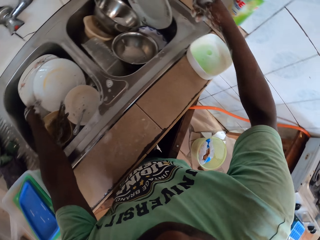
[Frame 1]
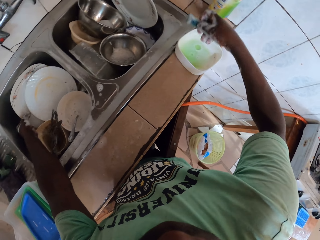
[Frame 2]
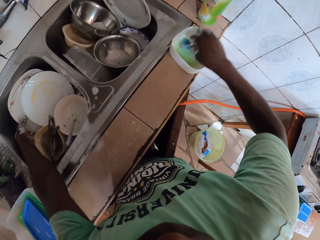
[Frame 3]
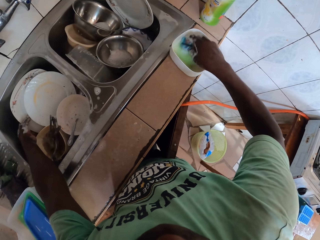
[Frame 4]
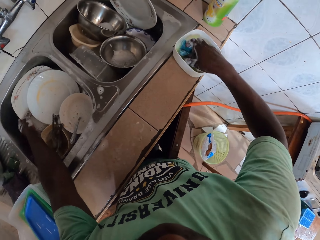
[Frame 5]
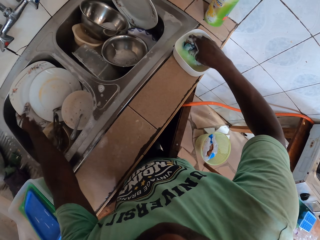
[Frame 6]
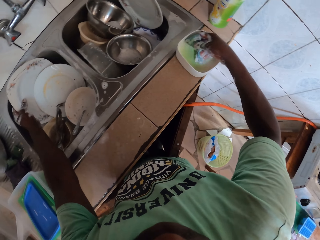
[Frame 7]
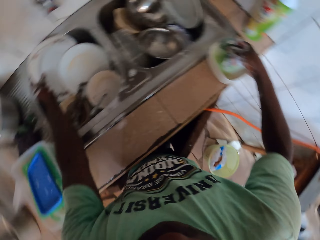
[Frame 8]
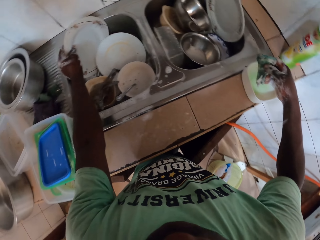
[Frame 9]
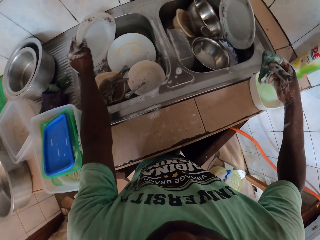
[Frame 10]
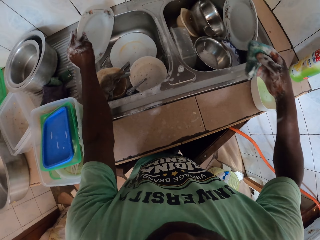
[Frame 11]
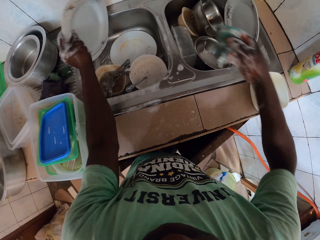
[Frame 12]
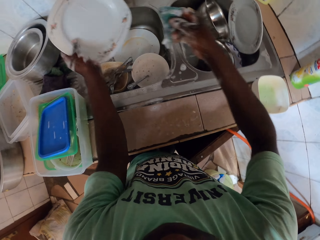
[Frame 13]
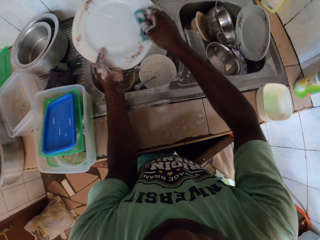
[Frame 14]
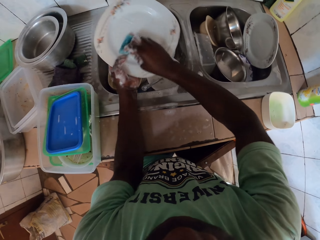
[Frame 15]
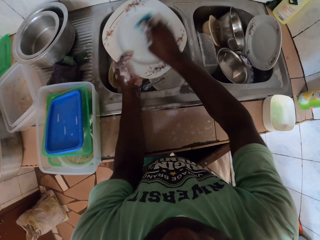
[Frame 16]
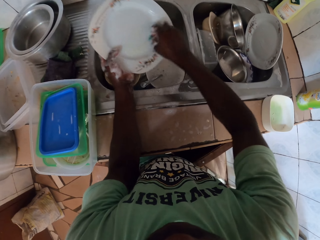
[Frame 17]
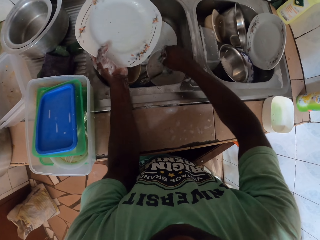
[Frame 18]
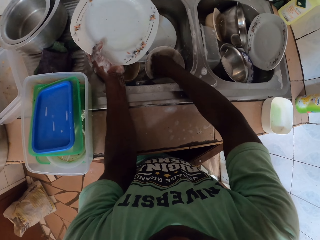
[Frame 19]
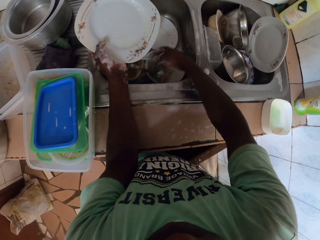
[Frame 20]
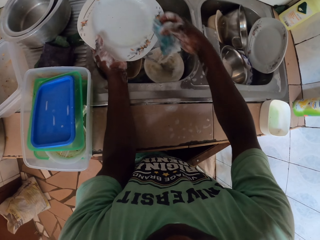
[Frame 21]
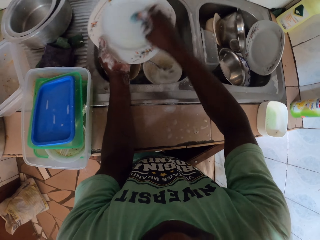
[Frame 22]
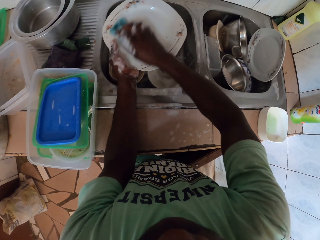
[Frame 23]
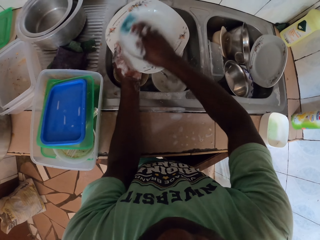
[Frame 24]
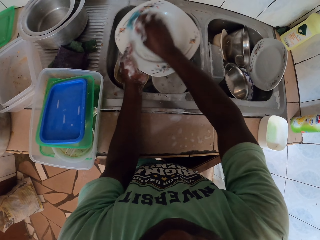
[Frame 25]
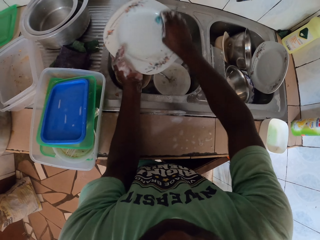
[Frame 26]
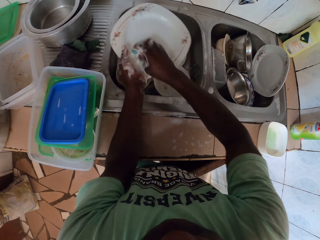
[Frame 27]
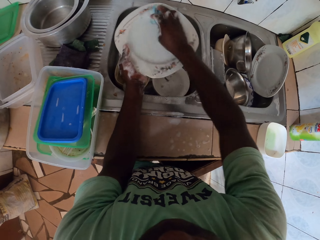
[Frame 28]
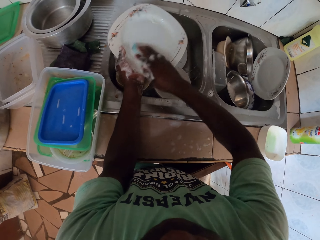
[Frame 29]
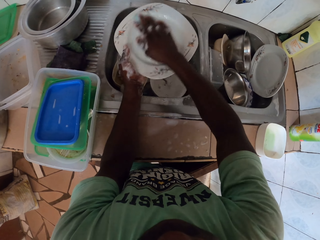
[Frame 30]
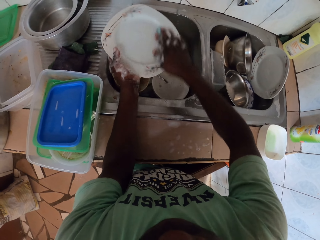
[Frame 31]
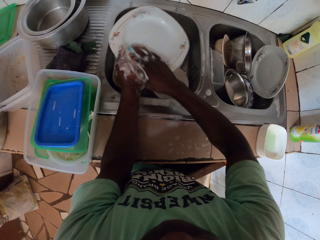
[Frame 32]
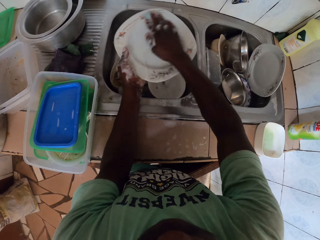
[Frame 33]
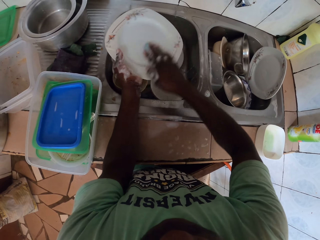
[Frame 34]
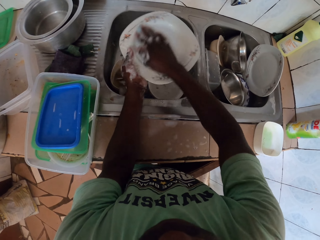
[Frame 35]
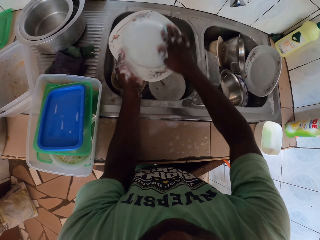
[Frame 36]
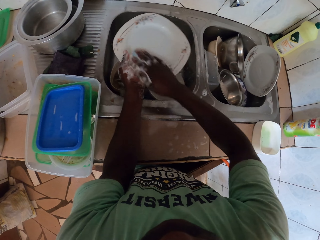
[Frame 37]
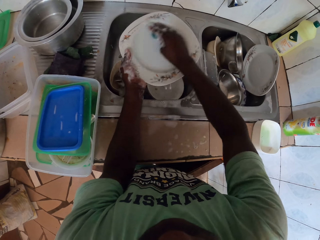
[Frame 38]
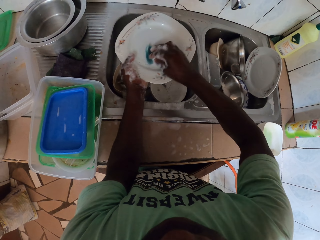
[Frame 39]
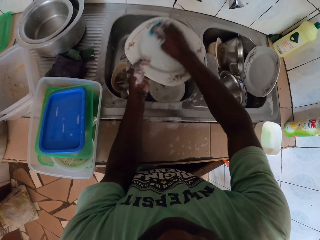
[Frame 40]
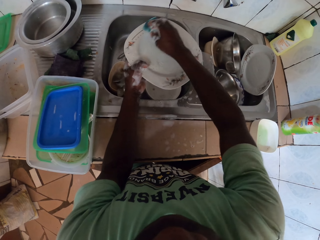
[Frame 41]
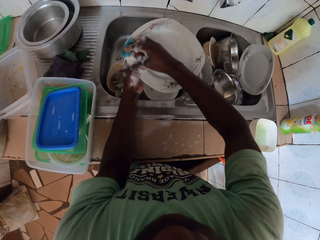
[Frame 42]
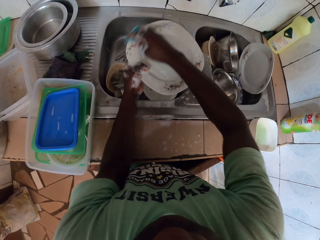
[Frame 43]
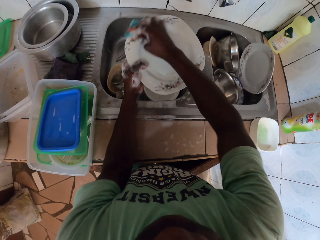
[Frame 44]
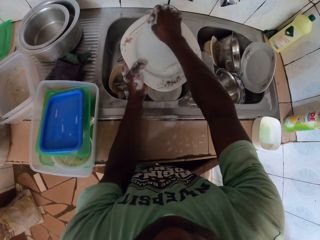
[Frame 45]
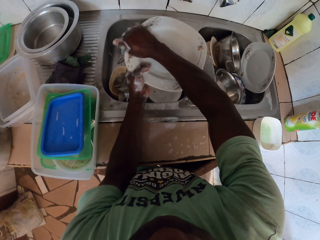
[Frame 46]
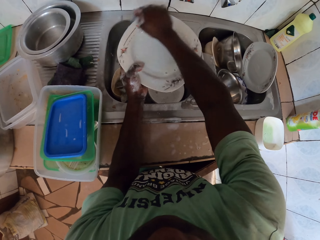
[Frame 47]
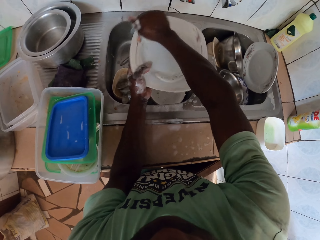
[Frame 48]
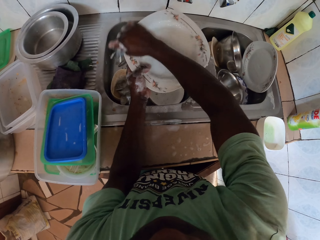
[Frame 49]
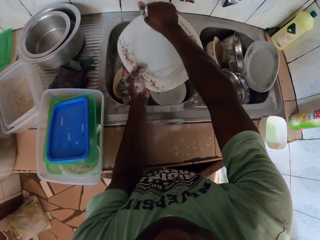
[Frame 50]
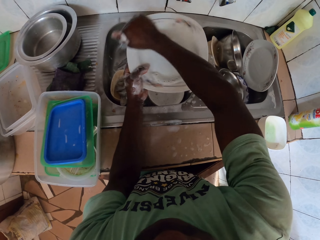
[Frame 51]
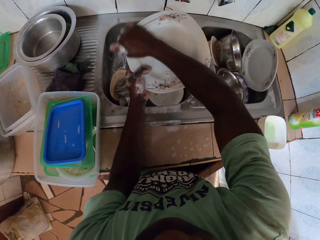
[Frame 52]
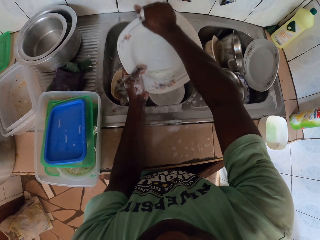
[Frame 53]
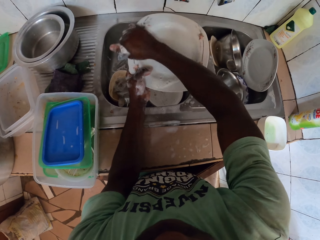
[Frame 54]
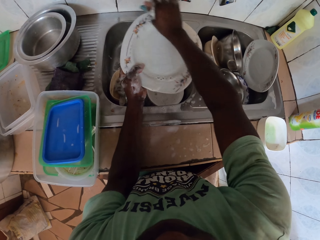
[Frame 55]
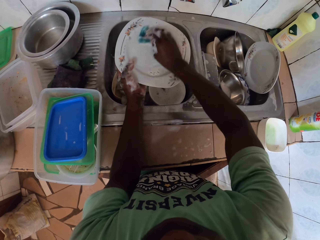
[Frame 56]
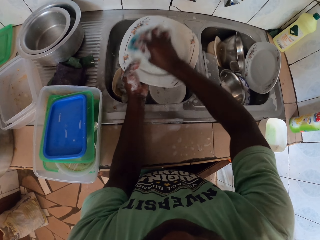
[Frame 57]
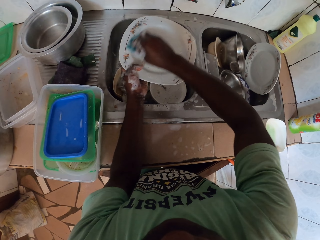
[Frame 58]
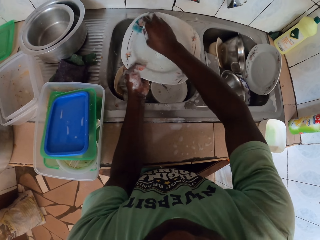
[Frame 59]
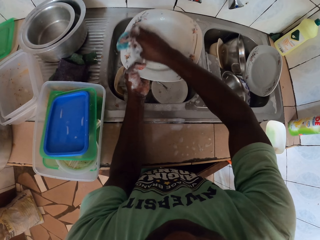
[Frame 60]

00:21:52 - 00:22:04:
The camera wearer places the plate in the sink. They dip a sponge in soap, pick up a plate, wash the plate, dip the sponge in water, and wash the plate.

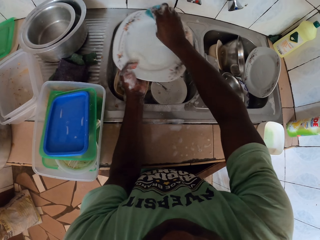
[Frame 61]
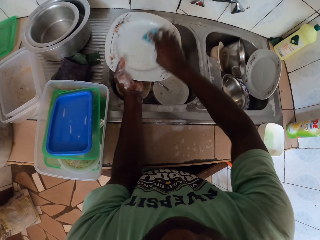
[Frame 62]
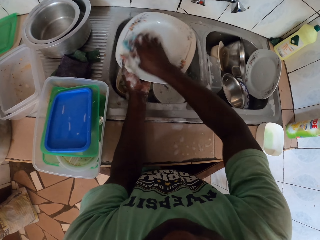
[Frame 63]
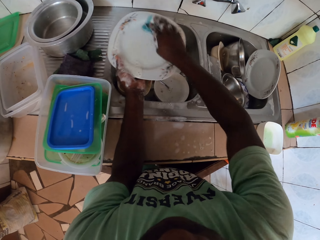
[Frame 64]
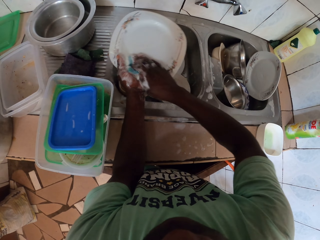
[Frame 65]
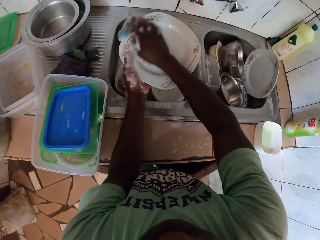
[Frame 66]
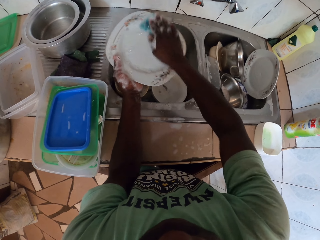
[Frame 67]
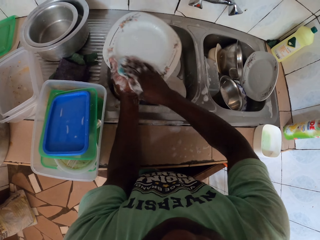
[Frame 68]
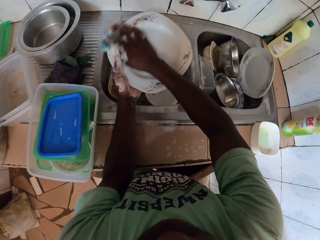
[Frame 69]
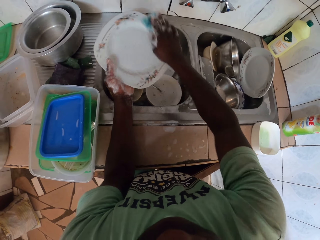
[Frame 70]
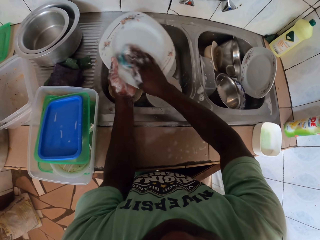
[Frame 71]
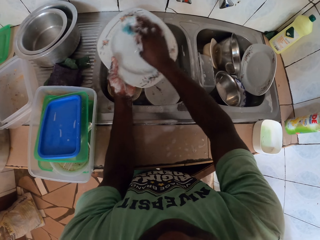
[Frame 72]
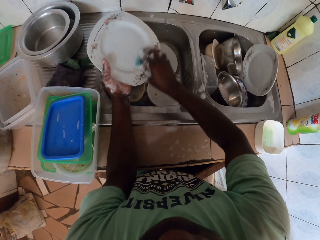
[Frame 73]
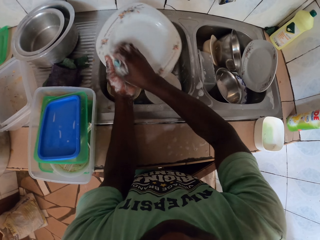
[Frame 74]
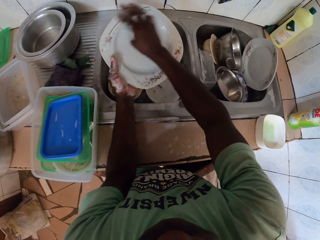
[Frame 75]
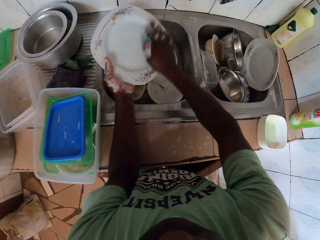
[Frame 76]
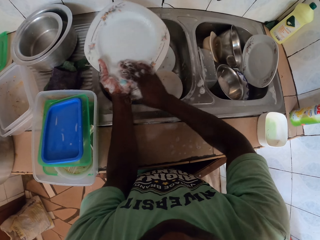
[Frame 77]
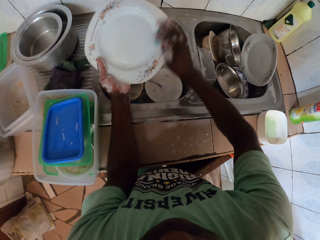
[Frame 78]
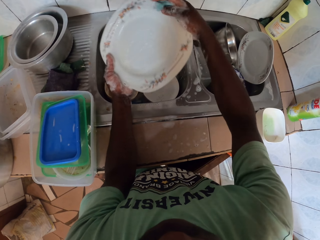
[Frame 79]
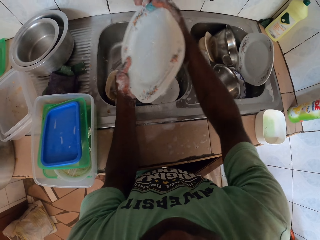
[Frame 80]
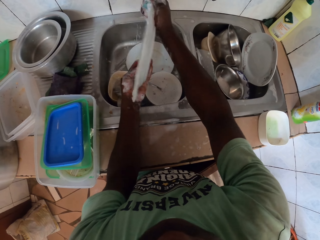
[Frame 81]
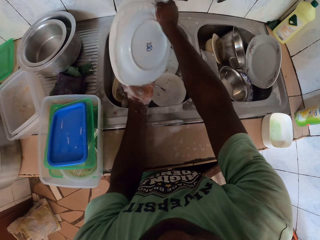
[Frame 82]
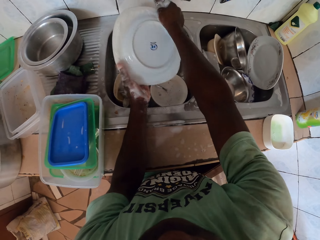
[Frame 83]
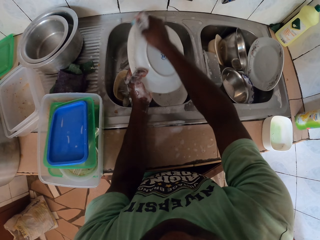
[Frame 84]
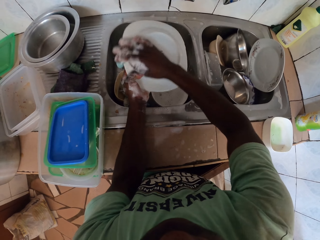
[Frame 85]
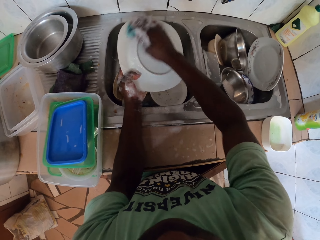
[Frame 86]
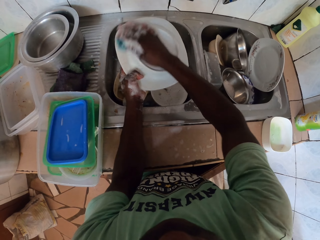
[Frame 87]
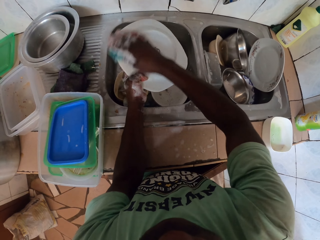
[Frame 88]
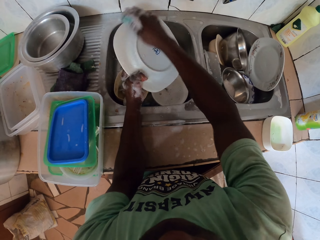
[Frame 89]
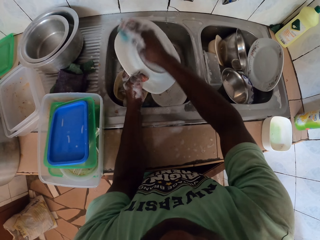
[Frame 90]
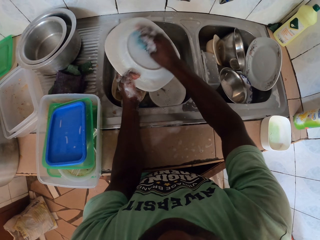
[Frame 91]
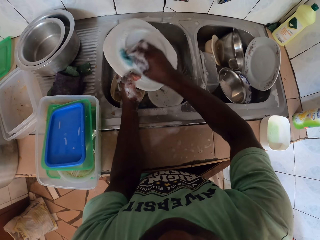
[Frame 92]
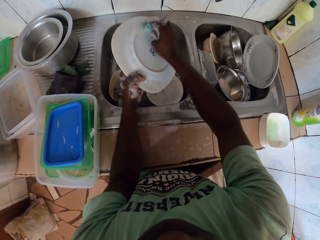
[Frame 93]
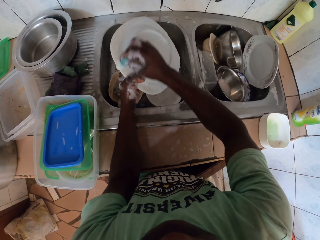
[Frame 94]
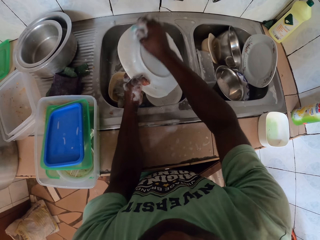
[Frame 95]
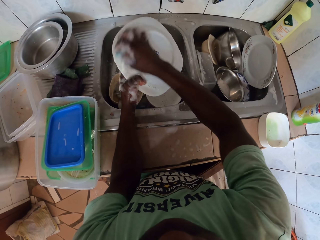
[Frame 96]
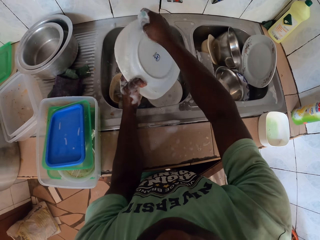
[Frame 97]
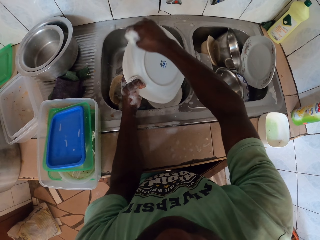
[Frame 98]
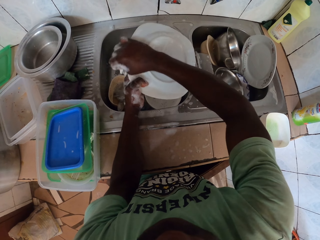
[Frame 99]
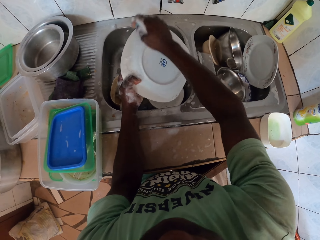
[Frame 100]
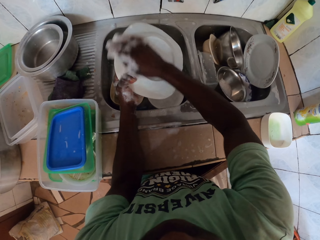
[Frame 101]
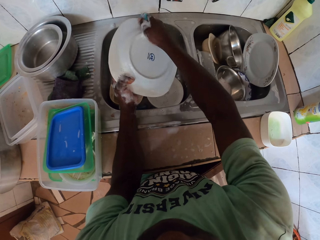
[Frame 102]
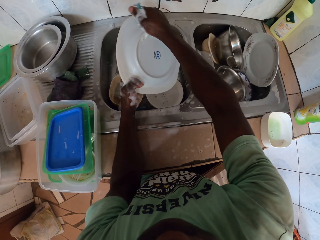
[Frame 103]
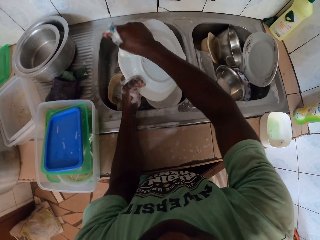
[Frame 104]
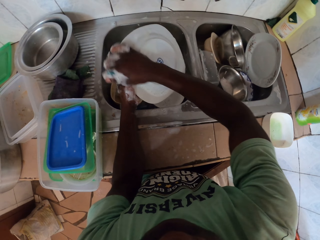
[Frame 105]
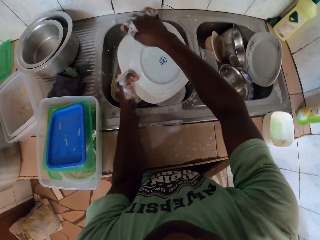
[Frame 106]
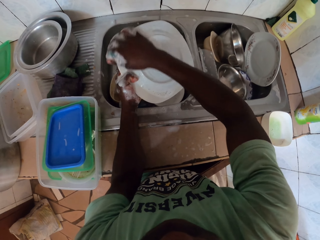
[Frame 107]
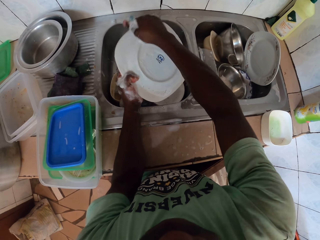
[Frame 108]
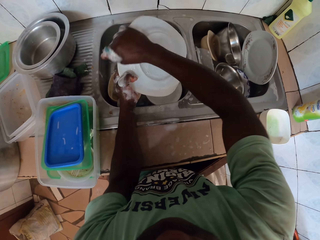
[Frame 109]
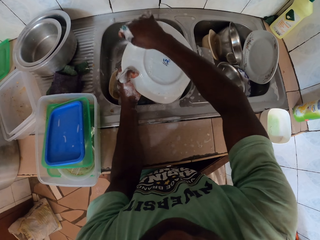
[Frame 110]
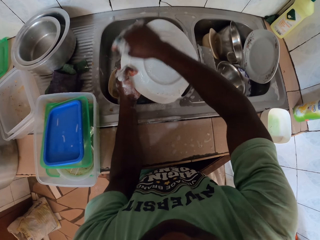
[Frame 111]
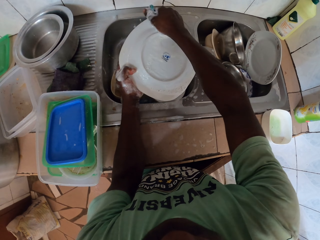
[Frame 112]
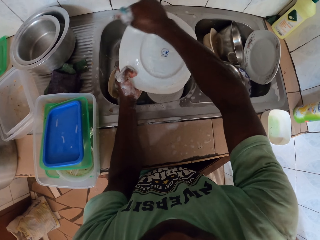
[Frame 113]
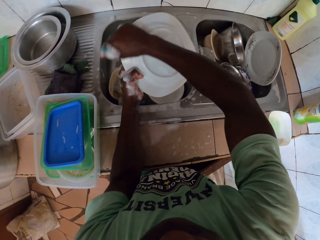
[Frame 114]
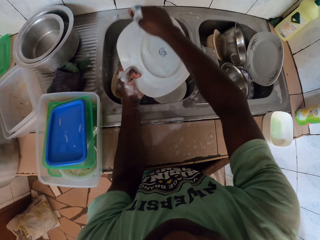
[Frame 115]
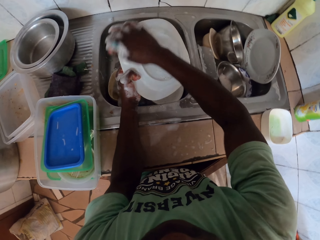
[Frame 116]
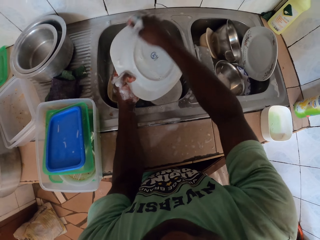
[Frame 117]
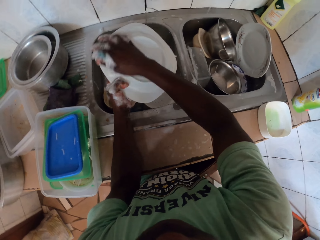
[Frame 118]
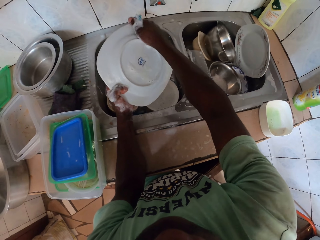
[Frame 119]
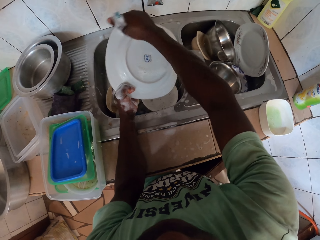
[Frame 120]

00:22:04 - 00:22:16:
The camera wearer washes a plate. They flip the plate and wash the plate.
